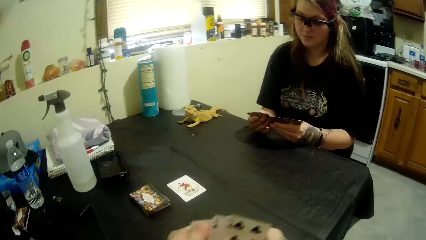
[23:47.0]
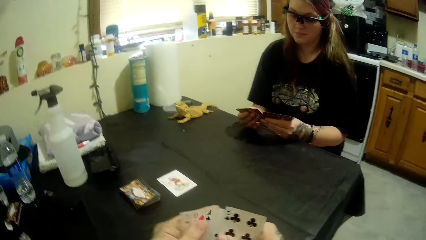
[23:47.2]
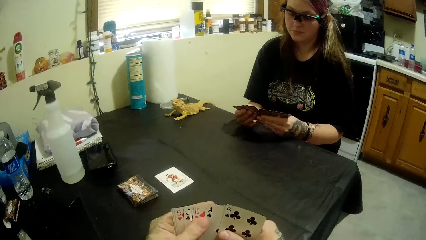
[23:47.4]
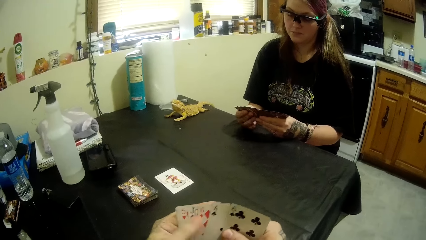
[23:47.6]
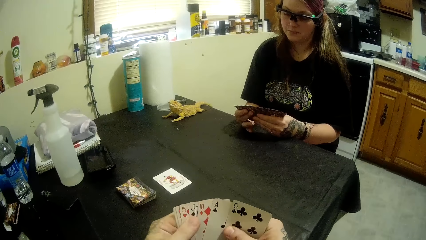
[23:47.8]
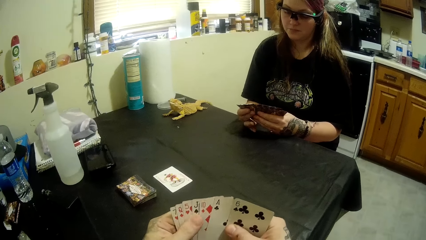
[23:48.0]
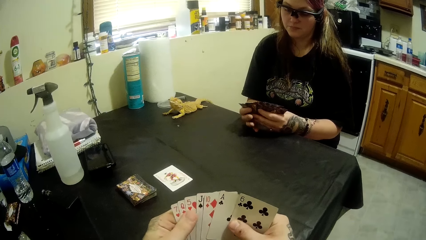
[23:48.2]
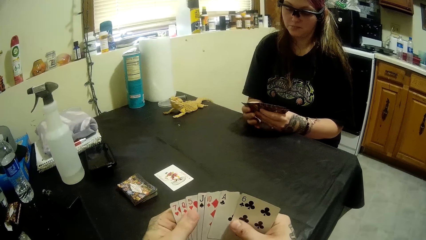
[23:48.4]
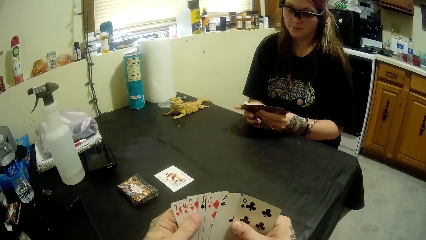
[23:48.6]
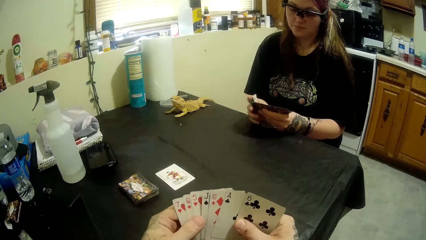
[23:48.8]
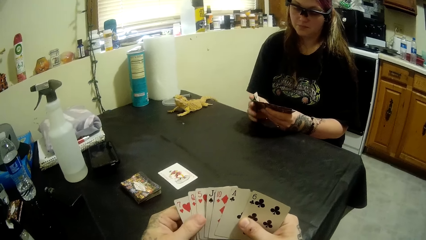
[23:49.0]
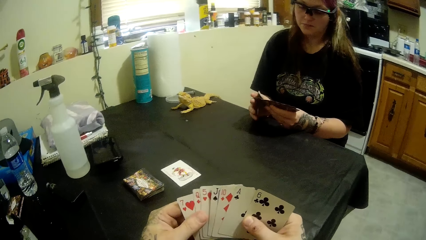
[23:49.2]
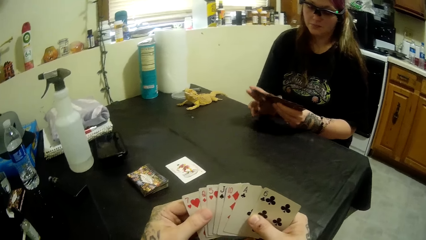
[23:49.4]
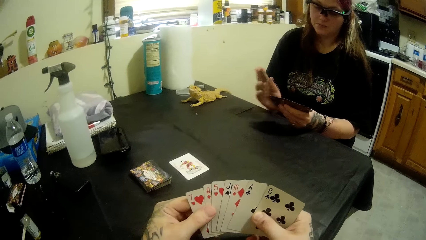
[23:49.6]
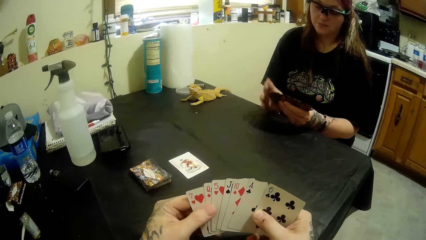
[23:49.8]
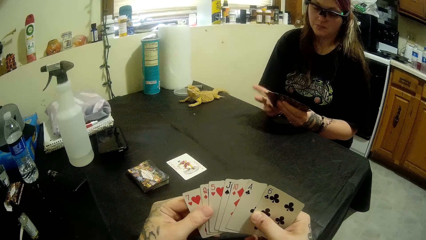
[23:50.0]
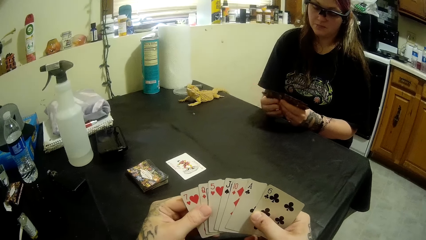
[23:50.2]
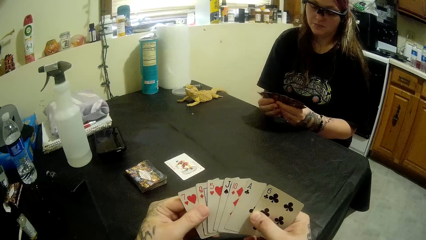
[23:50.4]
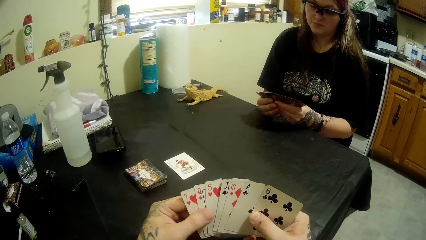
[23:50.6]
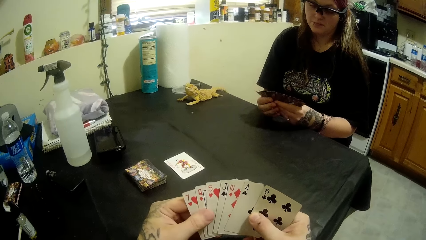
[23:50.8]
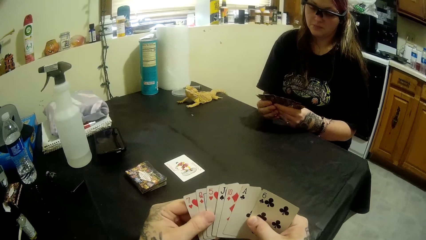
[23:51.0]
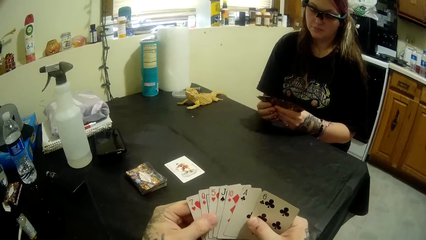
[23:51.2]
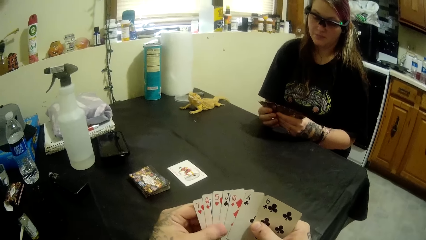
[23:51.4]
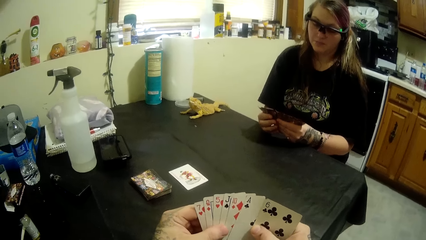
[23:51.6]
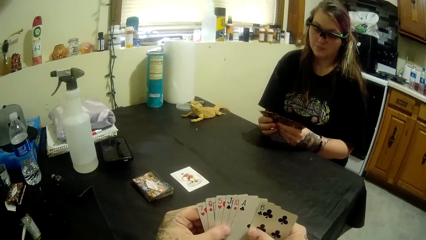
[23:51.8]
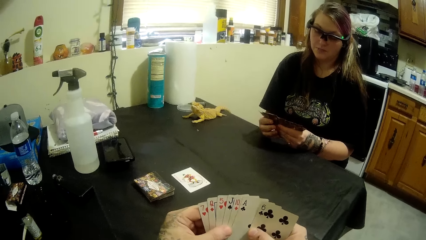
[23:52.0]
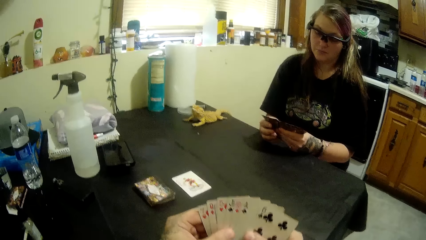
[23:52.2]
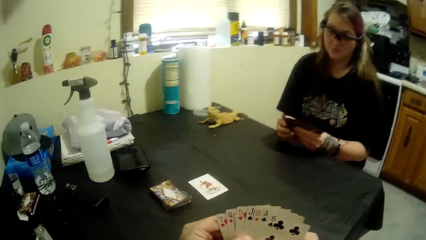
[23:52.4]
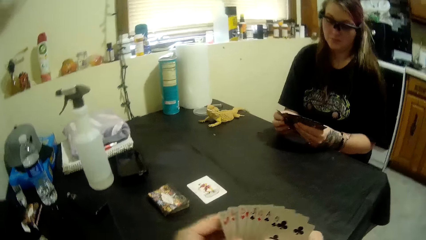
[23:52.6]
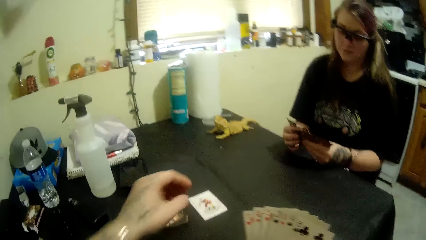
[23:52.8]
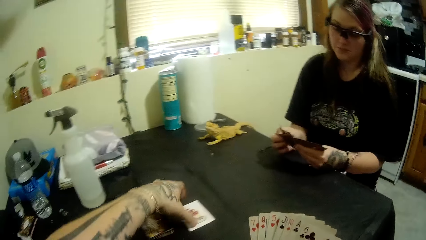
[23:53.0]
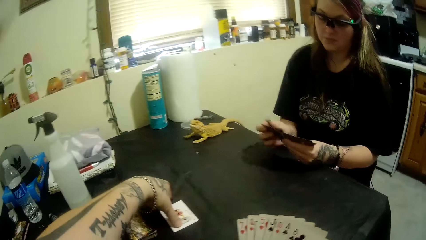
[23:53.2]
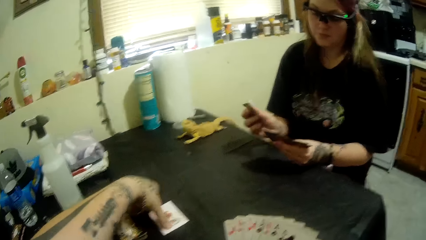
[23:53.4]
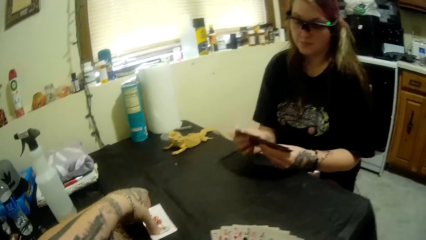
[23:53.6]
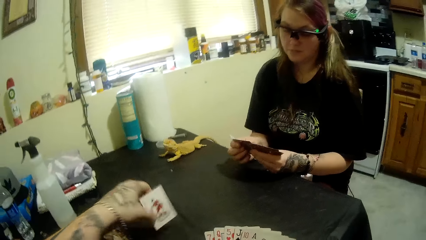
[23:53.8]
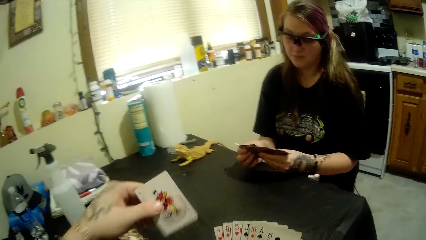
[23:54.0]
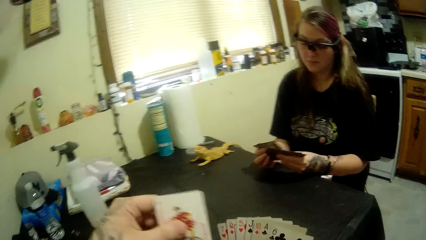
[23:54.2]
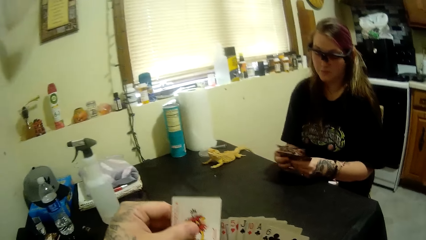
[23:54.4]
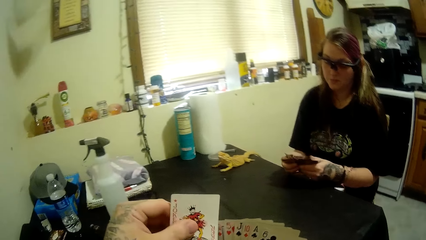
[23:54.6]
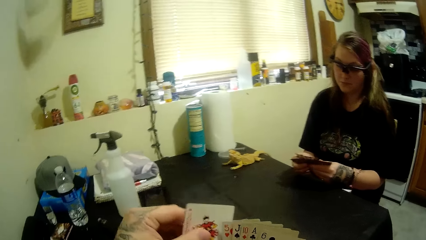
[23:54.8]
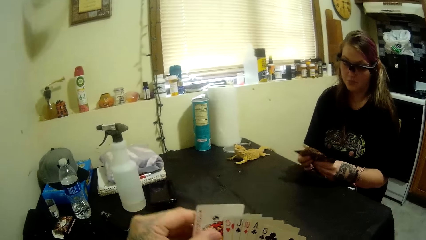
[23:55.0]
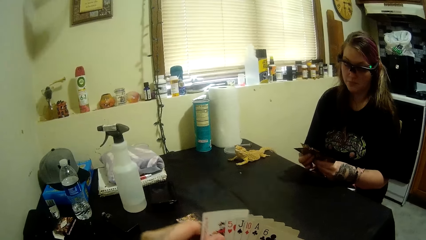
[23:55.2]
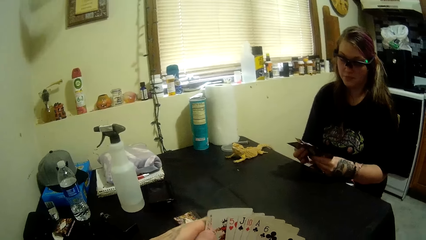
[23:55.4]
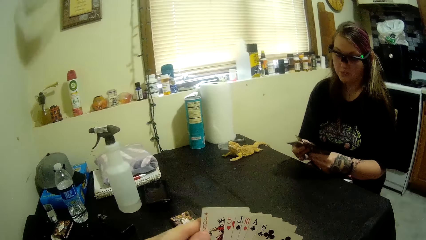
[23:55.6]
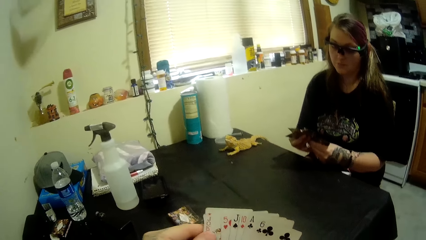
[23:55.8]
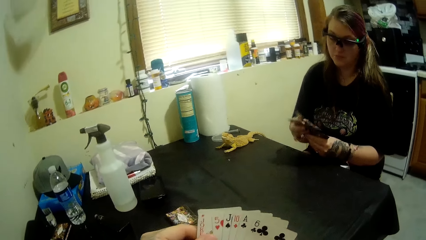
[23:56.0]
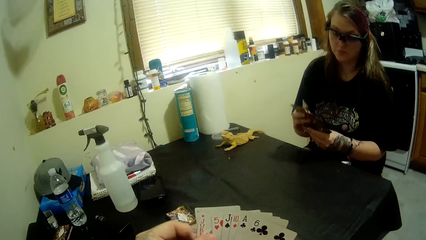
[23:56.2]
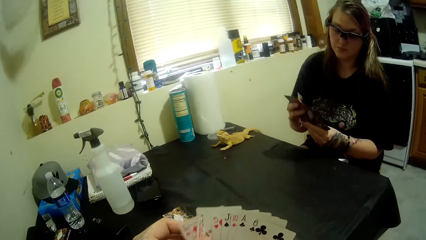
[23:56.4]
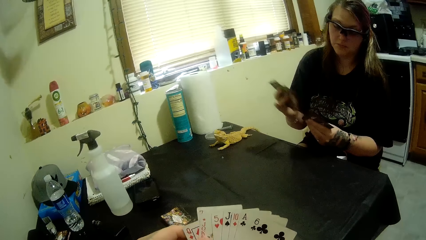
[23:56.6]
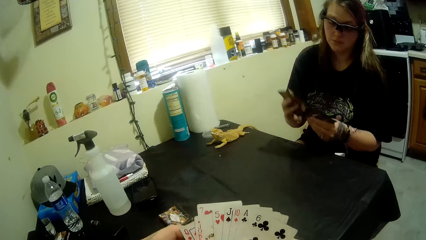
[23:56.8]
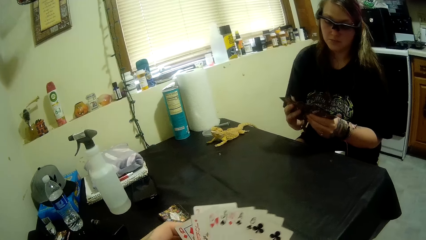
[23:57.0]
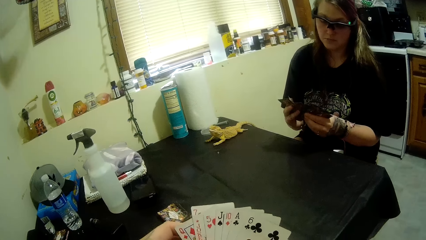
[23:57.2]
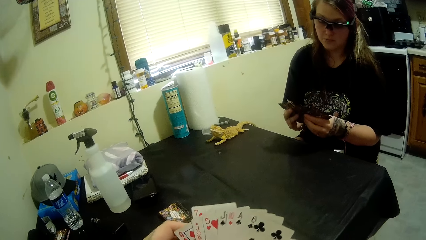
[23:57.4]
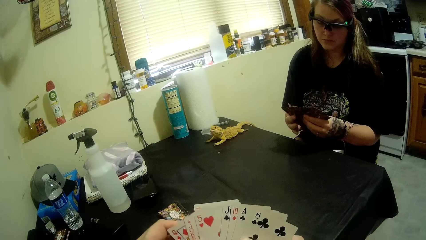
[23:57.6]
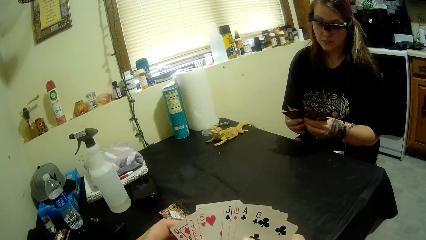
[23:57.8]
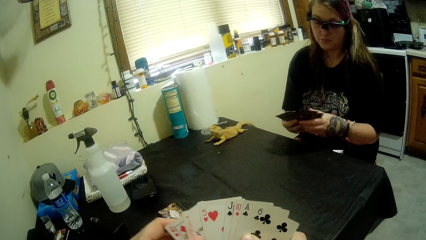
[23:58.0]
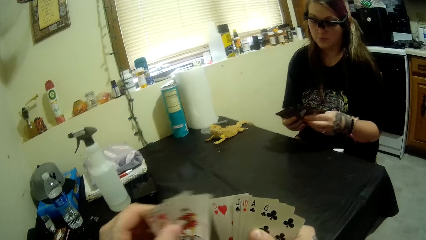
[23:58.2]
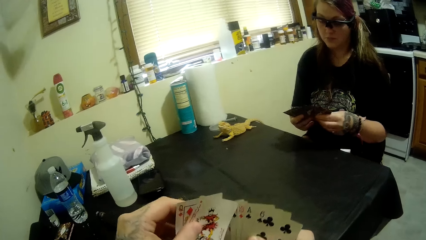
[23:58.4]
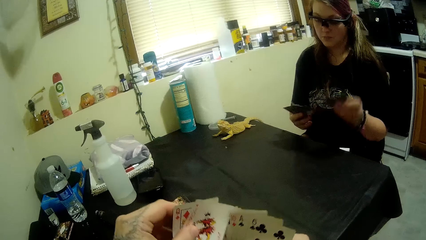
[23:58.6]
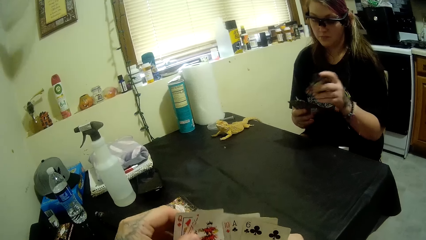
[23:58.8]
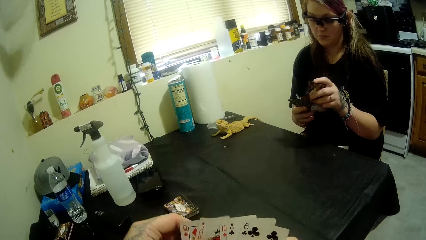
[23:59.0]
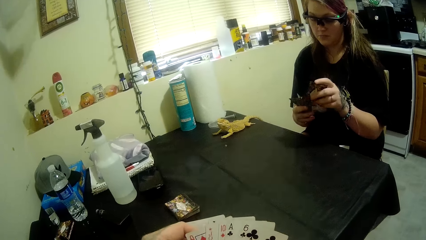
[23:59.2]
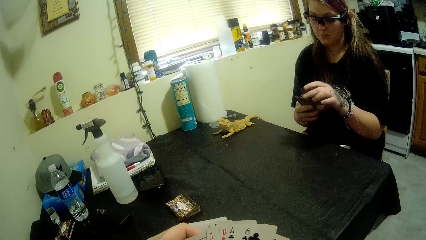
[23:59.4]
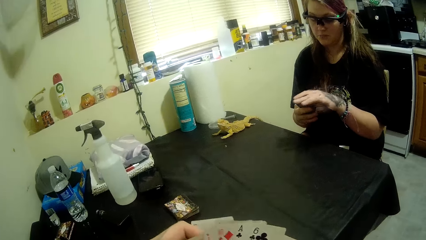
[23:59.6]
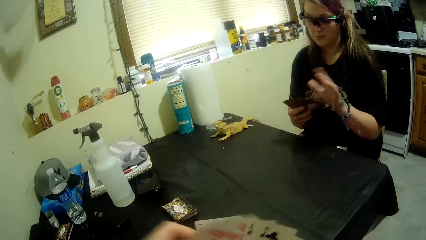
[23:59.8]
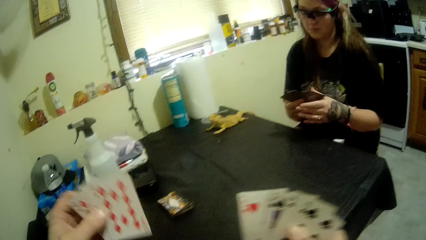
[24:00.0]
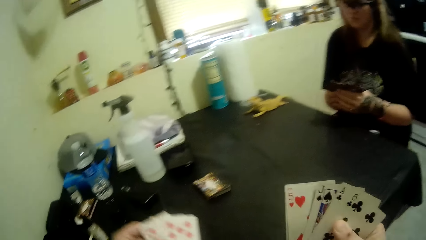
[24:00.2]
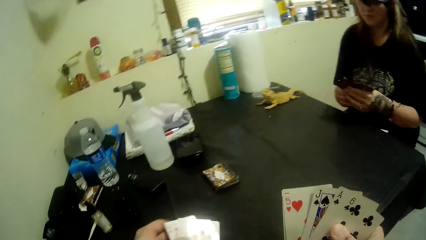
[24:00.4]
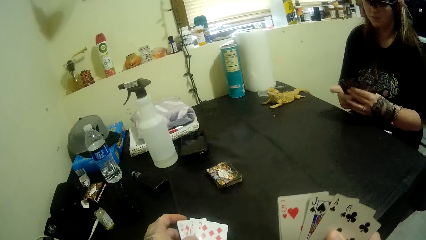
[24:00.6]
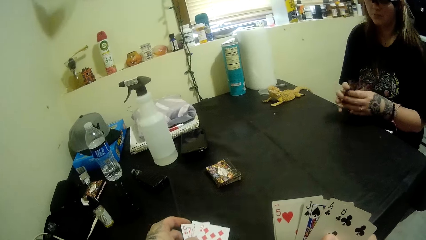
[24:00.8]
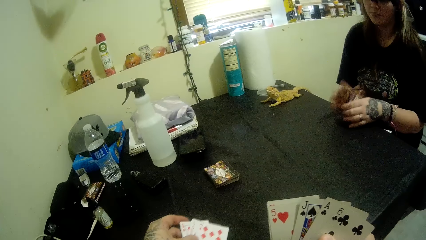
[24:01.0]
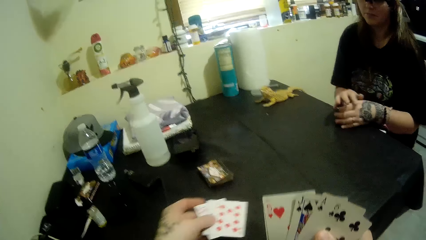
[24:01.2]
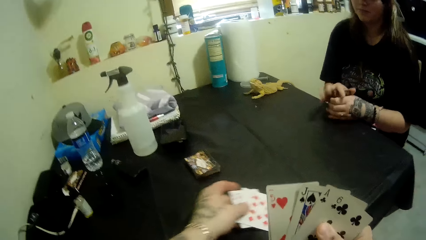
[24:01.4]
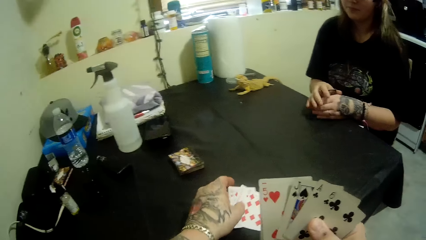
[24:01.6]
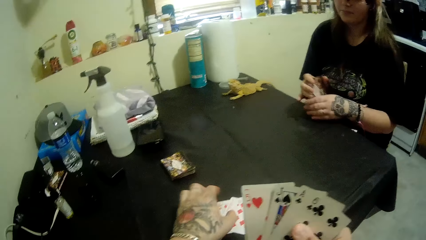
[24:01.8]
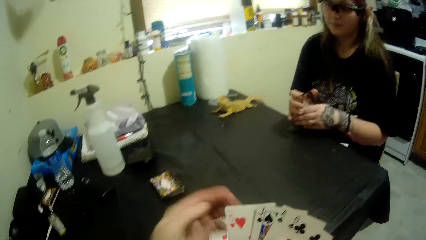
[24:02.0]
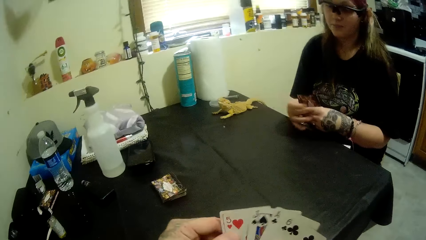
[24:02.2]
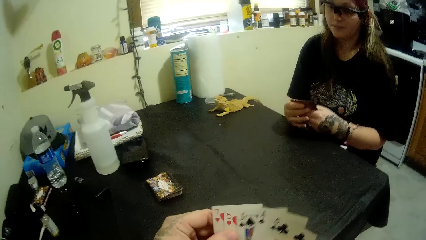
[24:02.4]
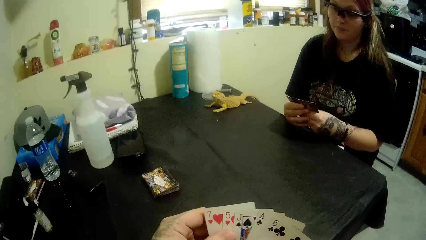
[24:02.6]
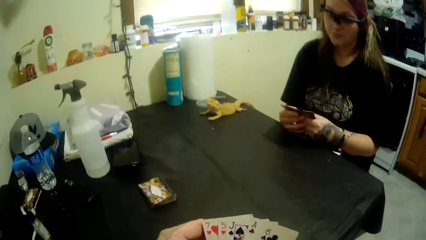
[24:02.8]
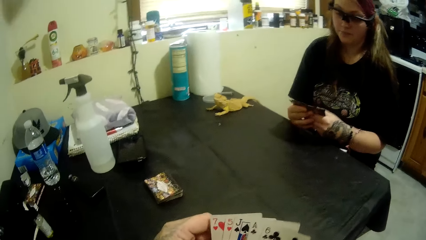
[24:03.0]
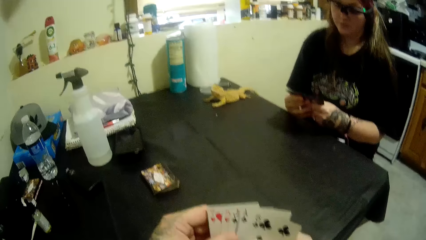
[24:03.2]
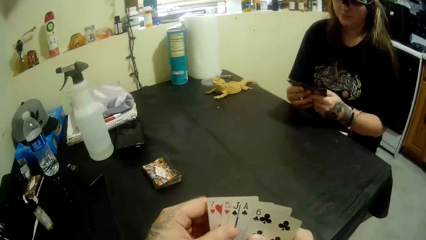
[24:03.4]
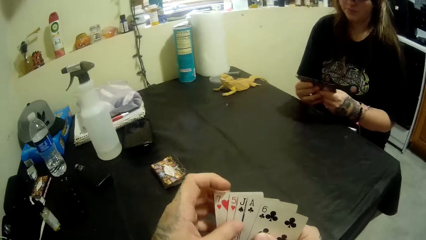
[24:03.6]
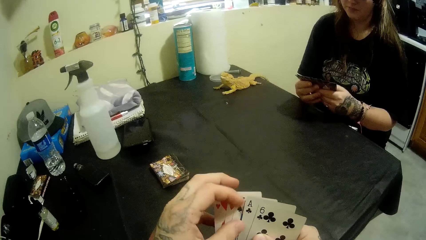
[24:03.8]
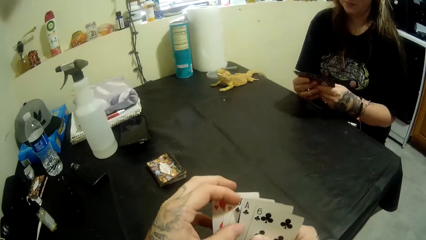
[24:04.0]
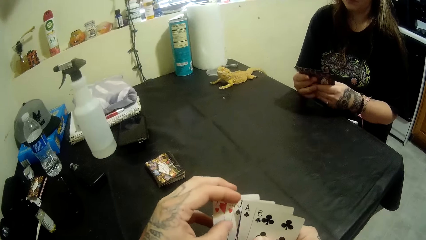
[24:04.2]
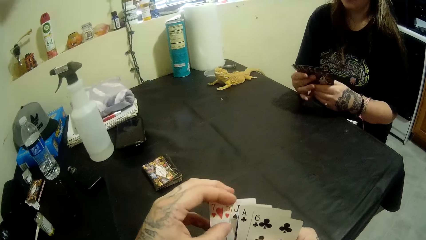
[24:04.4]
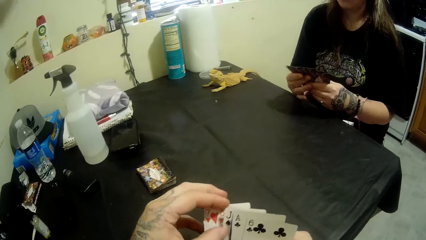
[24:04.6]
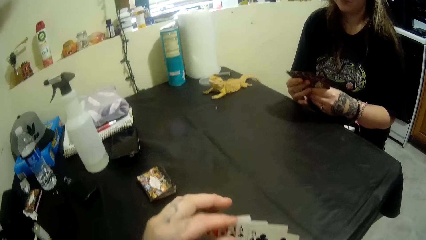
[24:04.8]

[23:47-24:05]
The camera wearer selects the cards. They pick a card from the table. They adjust the cards. They put the cards on the table.
